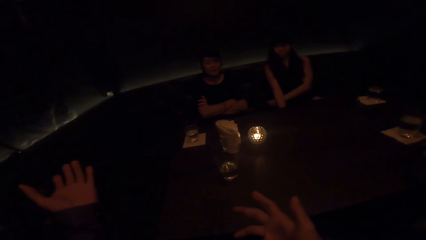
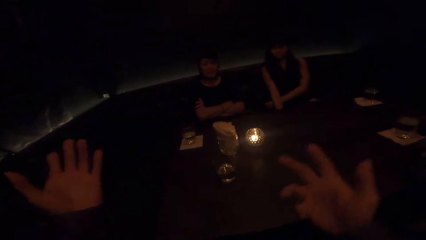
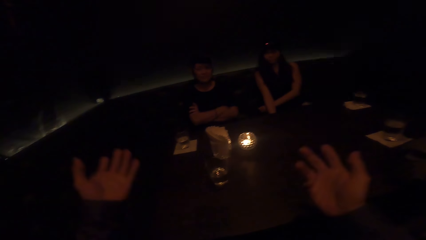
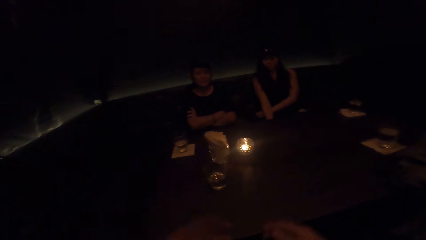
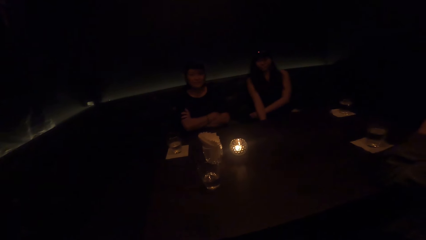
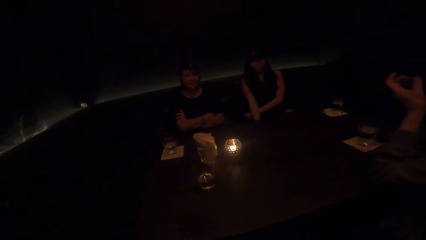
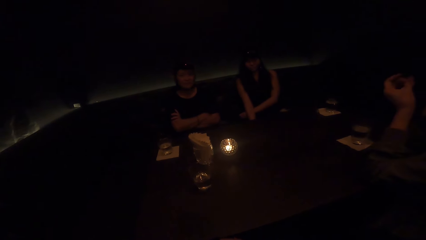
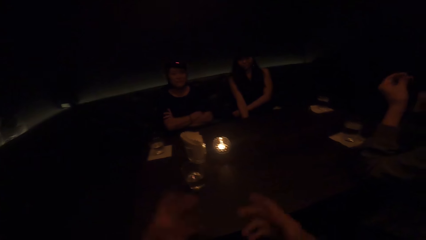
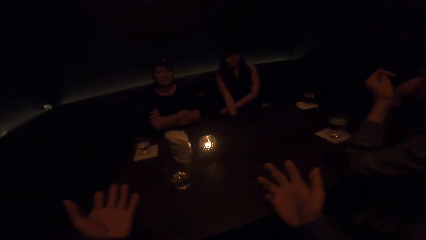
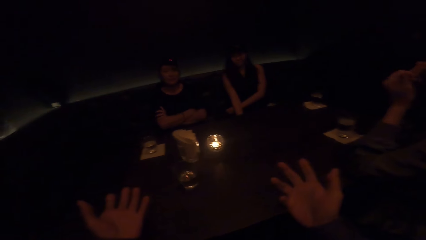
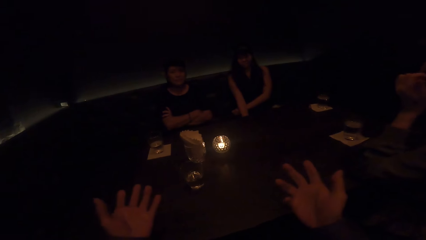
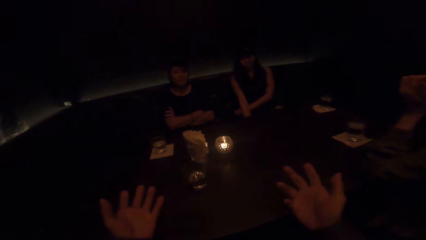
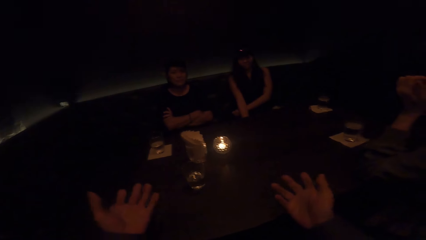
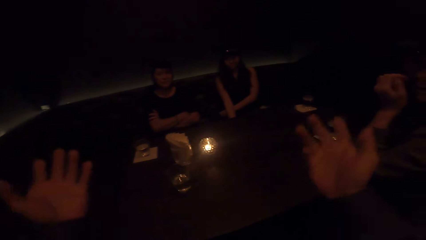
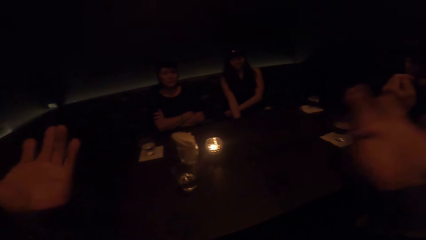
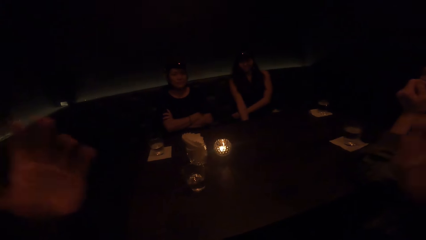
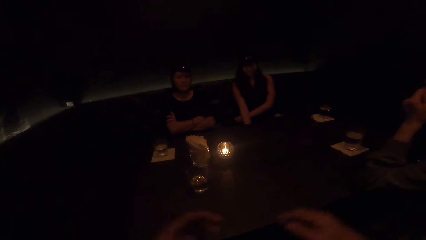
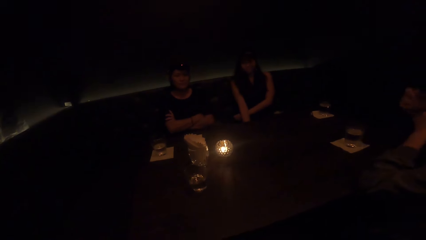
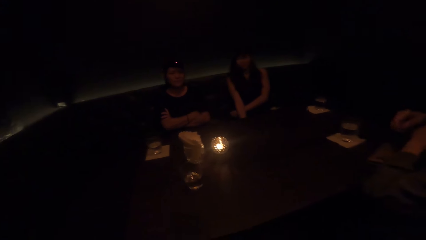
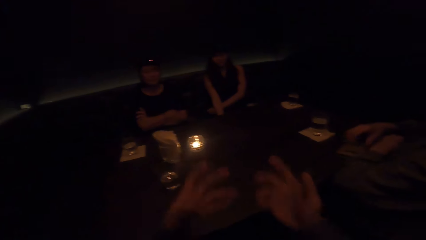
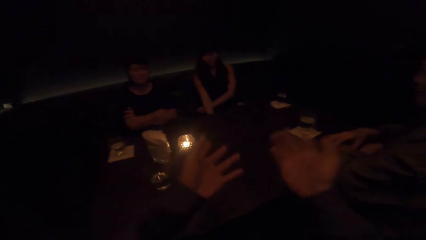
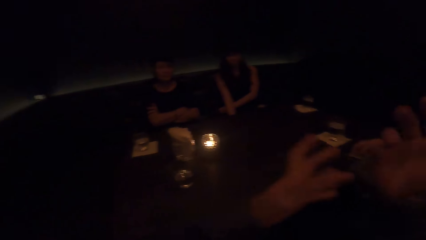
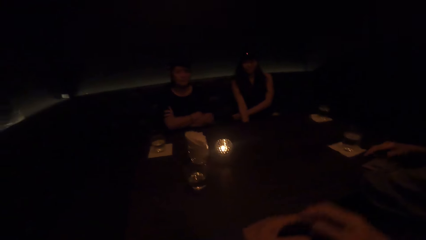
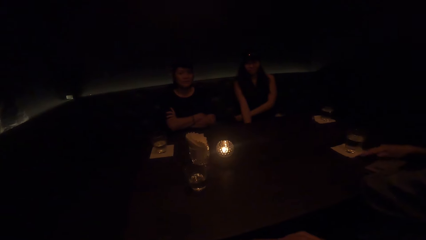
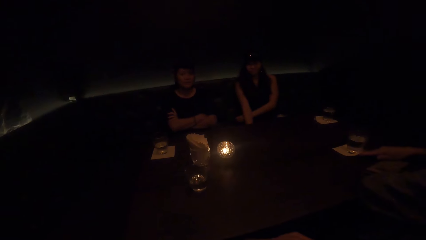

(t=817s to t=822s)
The camera wearer demonstrates with both hands. A person moves hands. The person lowers hands.

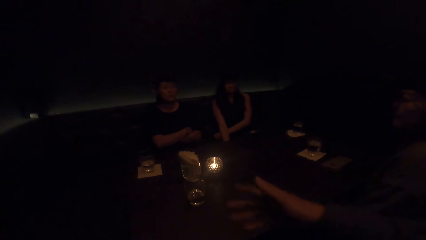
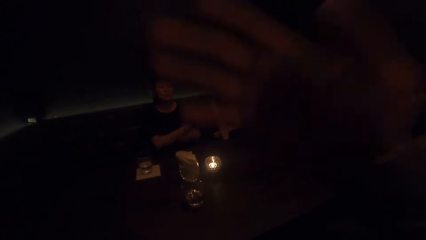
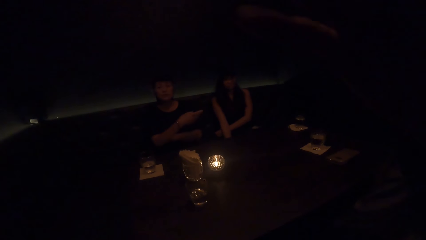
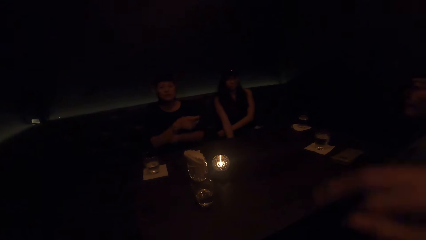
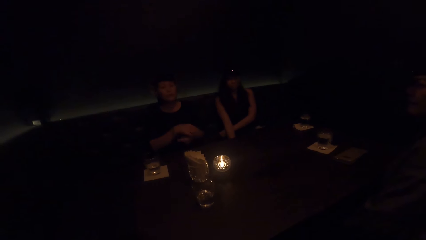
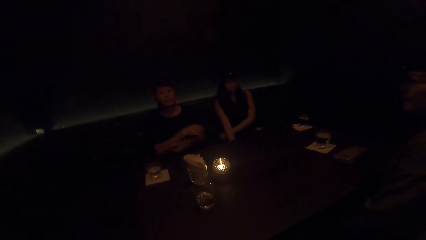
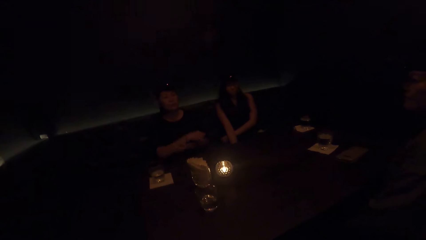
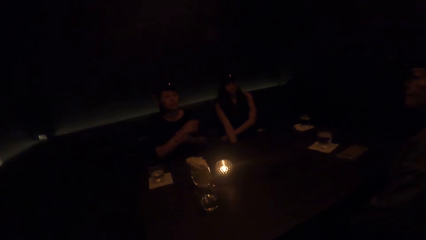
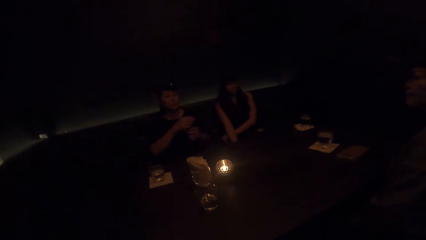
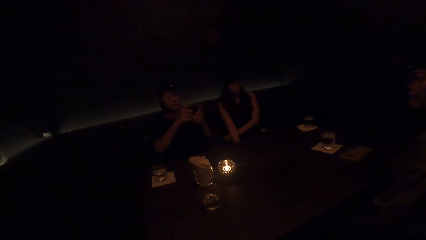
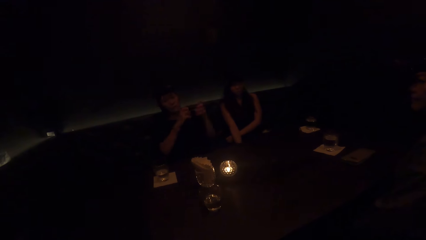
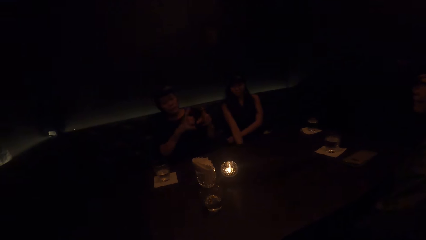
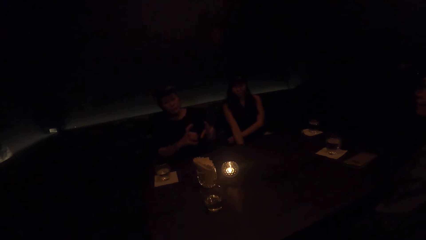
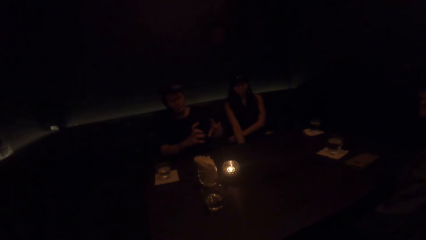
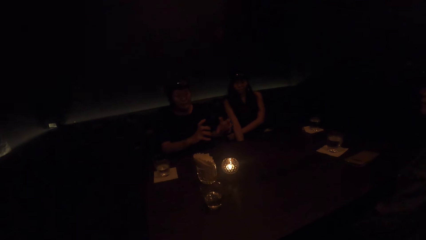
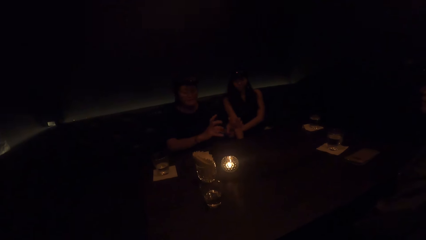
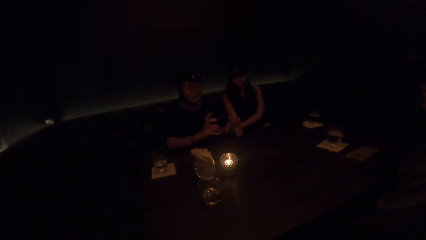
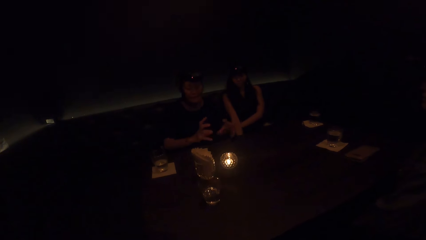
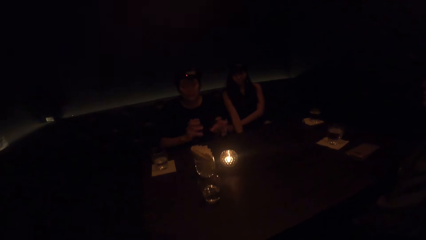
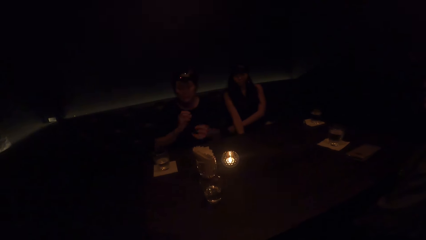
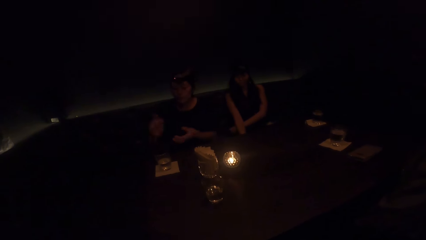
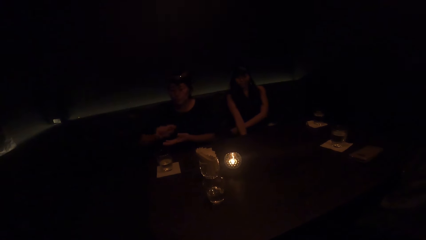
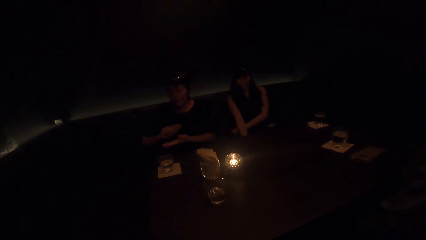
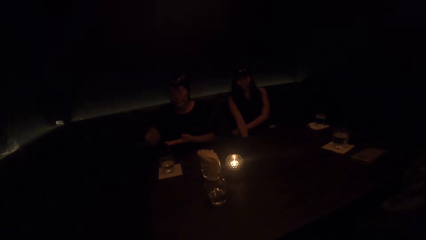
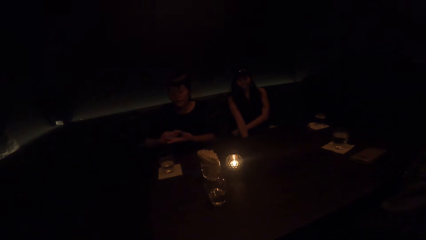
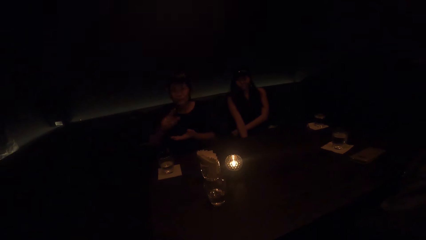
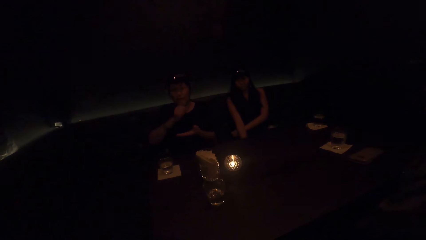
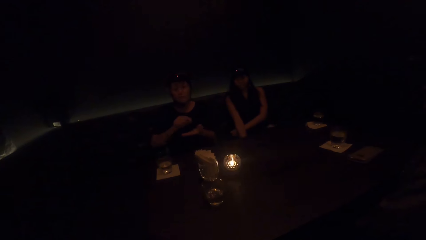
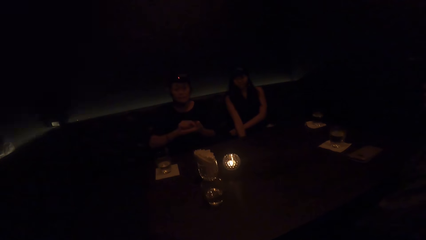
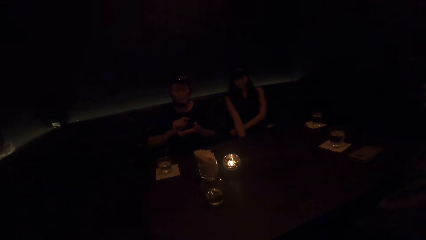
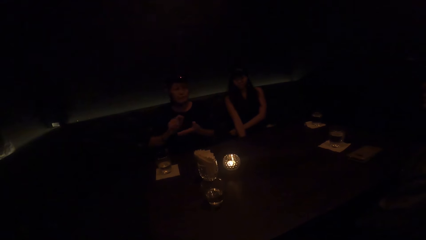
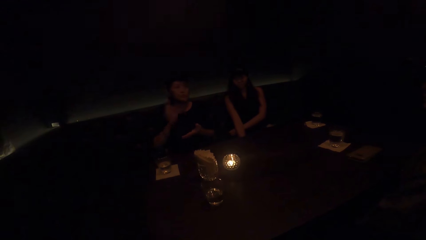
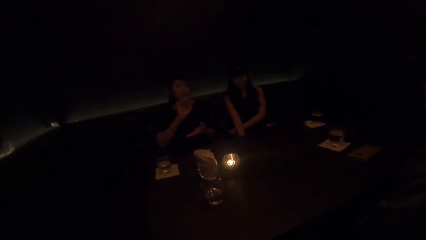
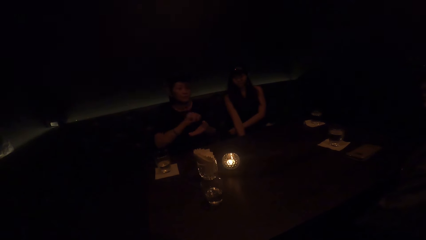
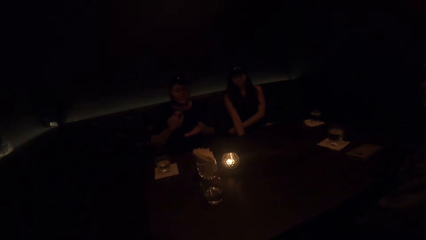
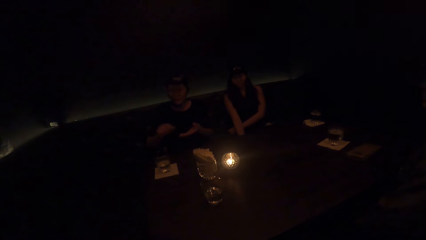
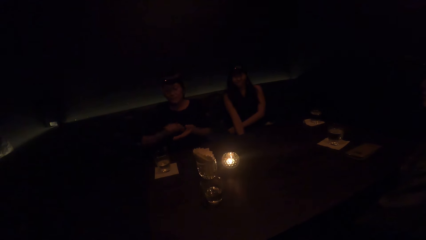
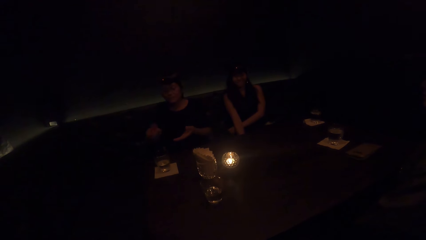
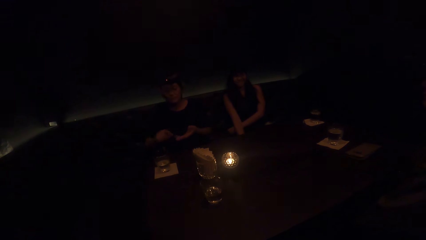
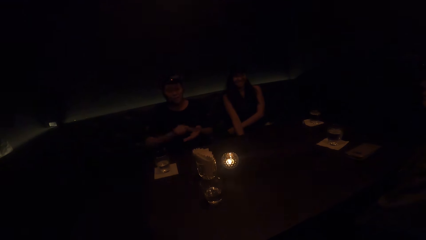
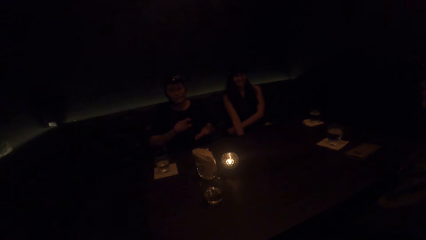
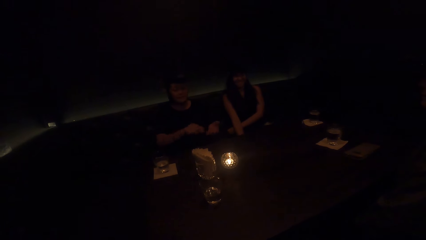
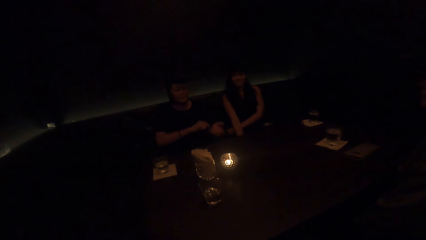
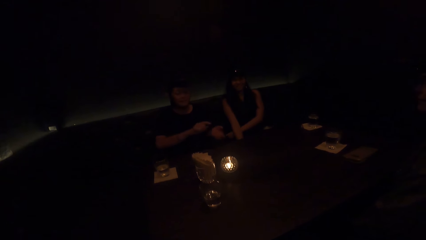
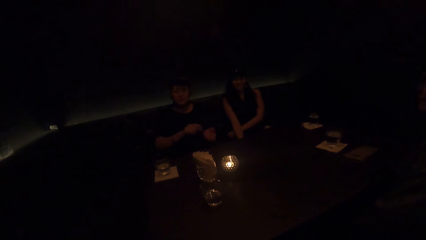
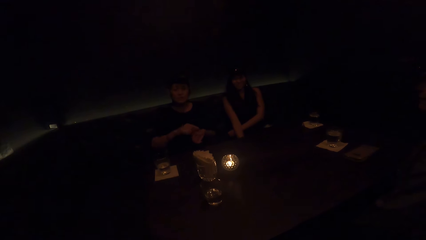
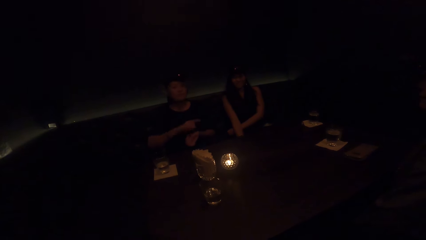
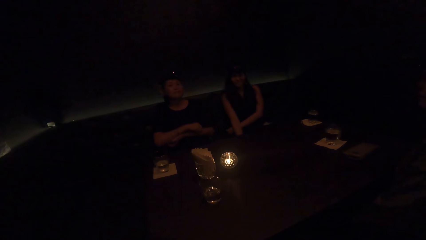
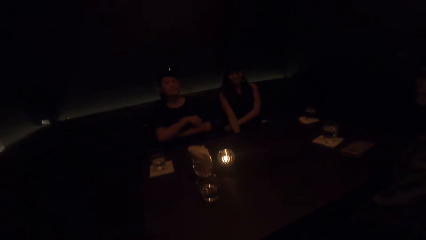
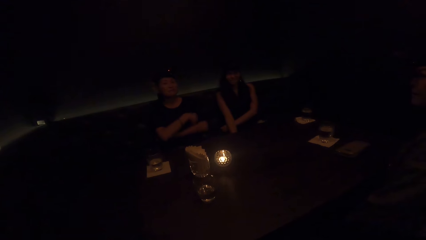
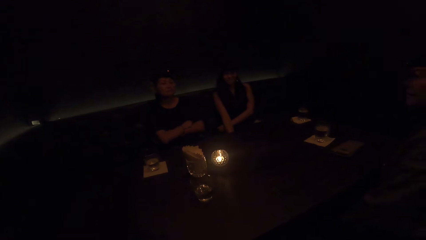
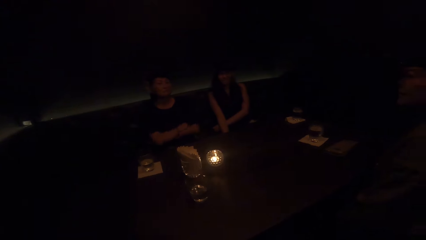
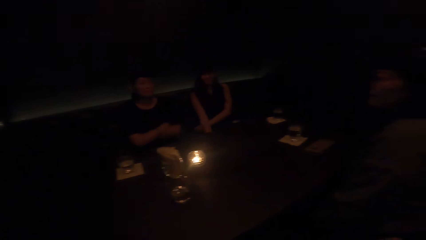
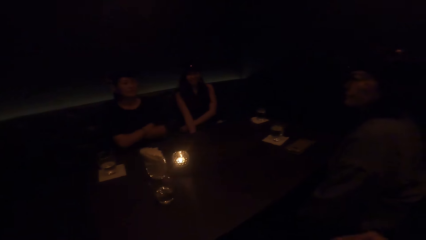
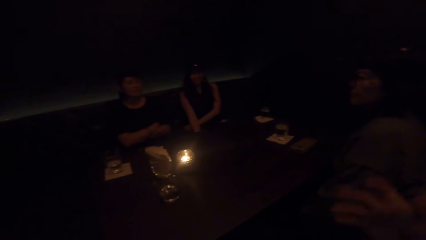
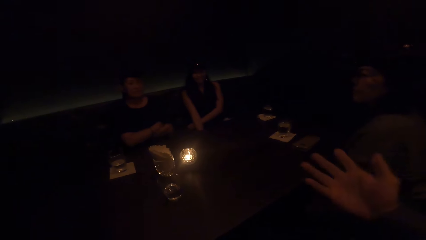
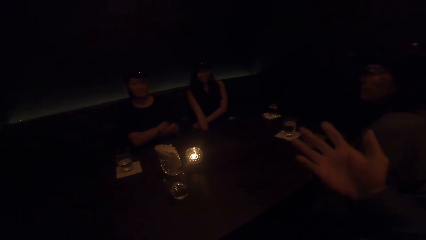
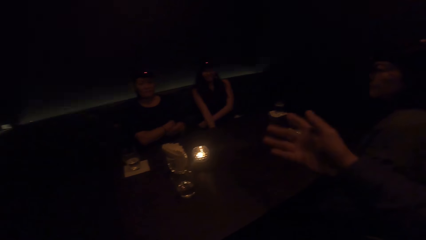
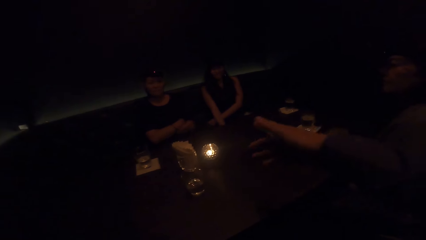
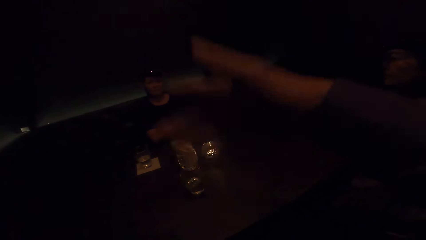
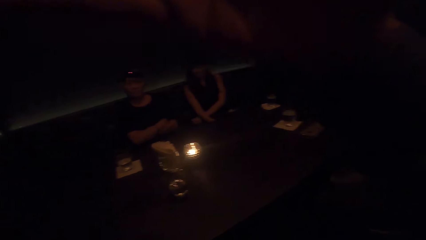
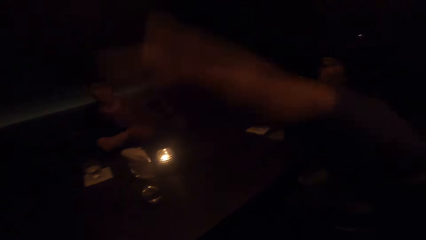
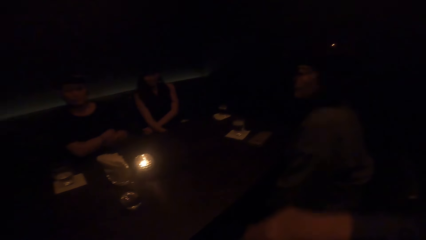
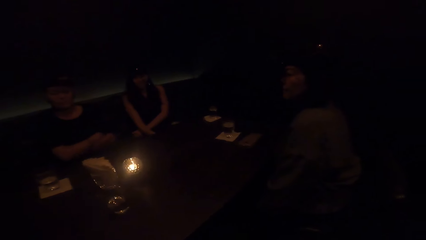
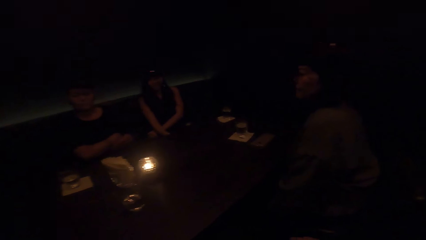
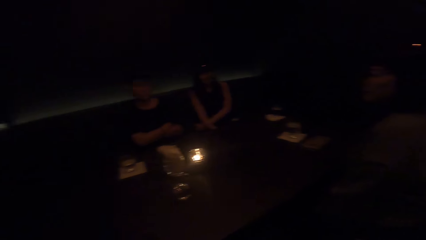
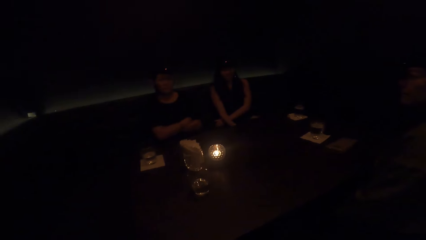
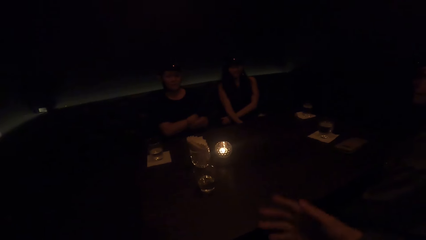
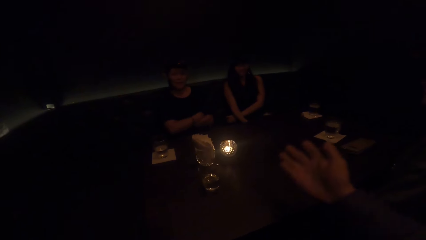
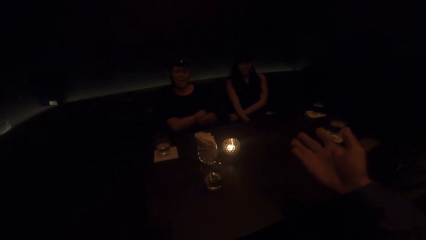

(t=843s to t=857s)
A lady moves hands. The lady interacts with the camera wearer. The lady sways hands. The lady crosses hands. The camera wearer sways hands. They interact with the lady.
